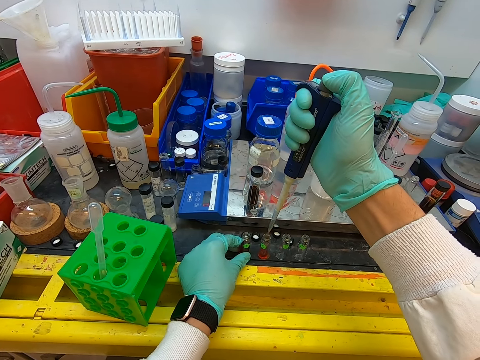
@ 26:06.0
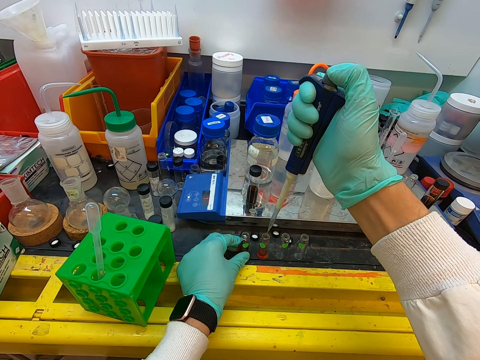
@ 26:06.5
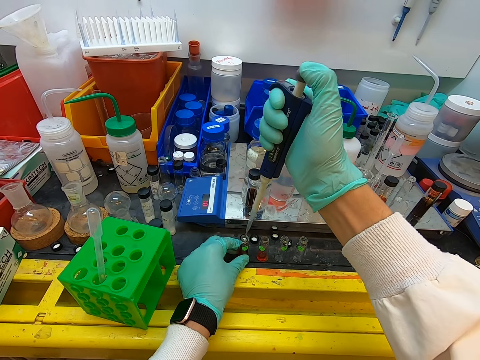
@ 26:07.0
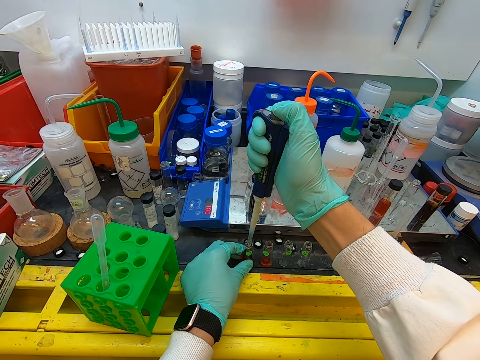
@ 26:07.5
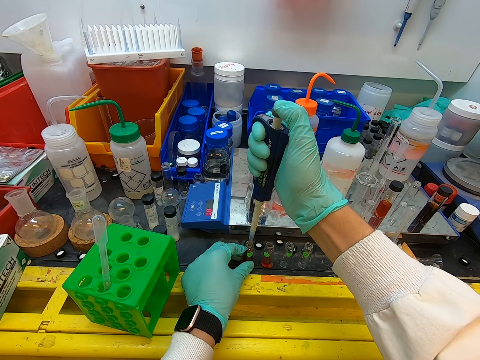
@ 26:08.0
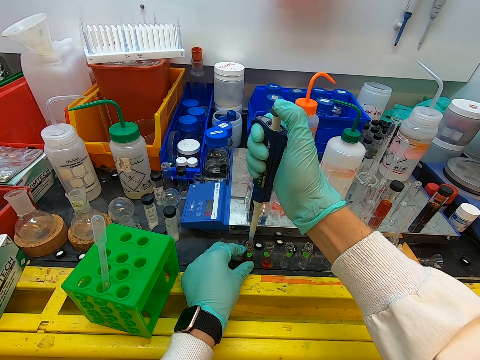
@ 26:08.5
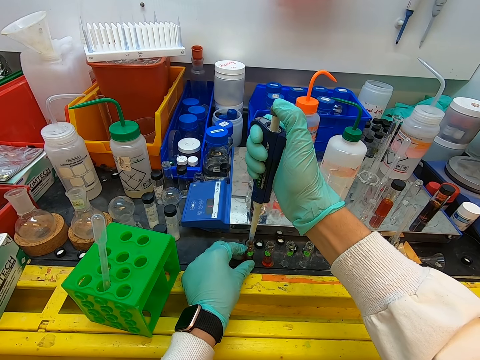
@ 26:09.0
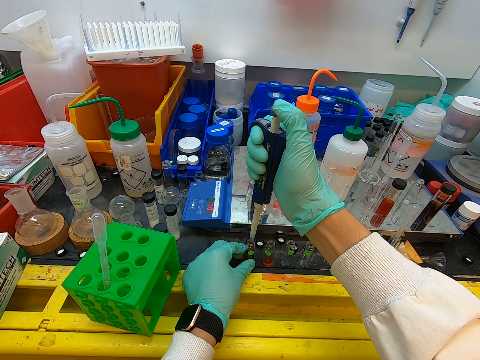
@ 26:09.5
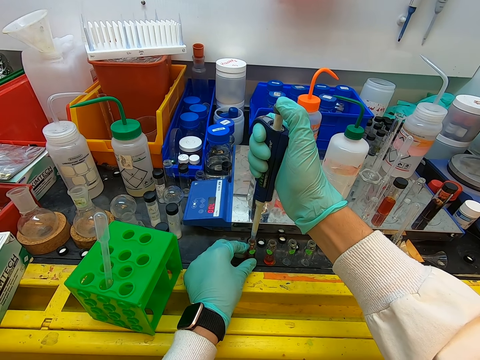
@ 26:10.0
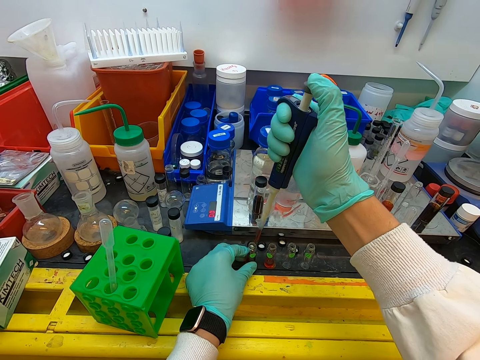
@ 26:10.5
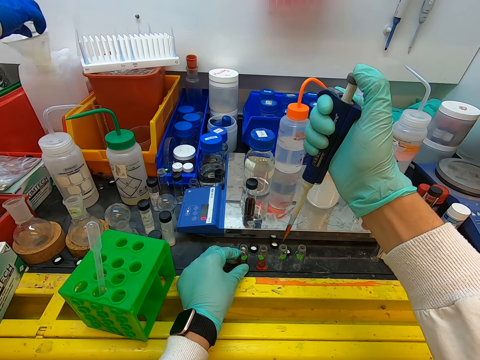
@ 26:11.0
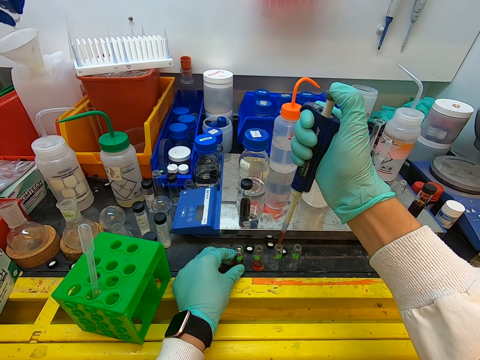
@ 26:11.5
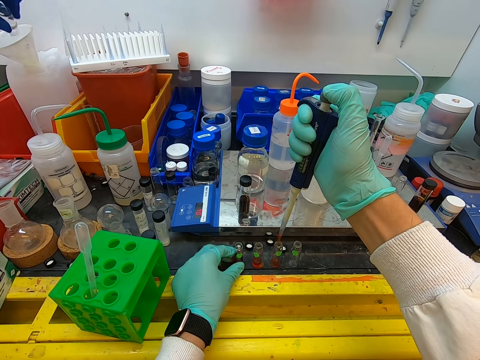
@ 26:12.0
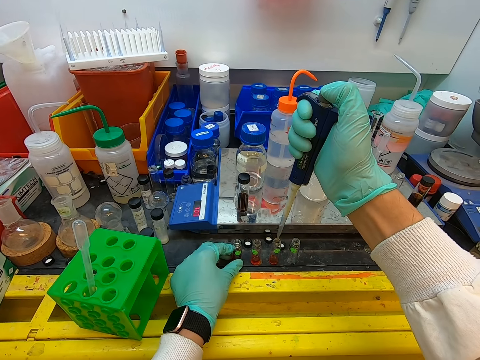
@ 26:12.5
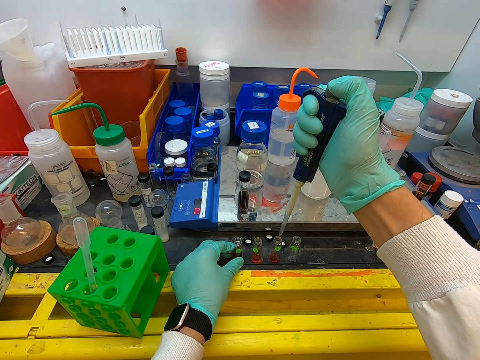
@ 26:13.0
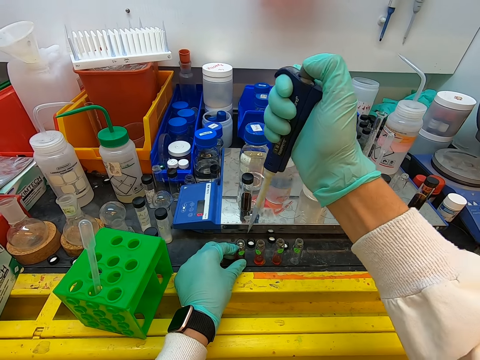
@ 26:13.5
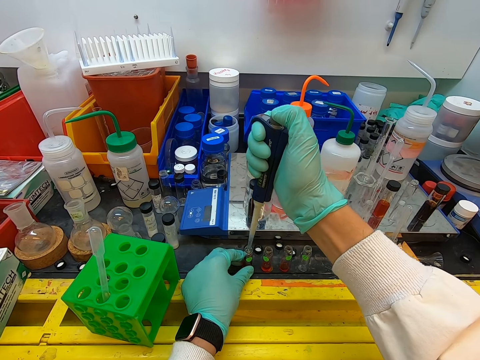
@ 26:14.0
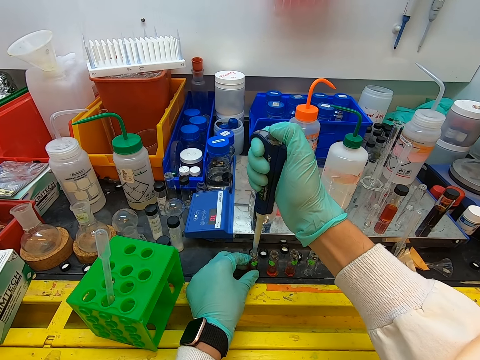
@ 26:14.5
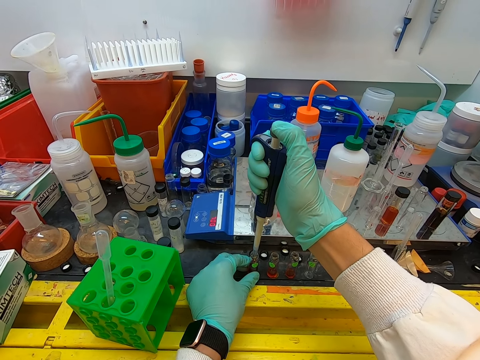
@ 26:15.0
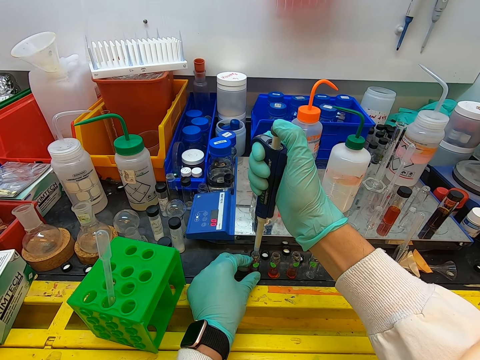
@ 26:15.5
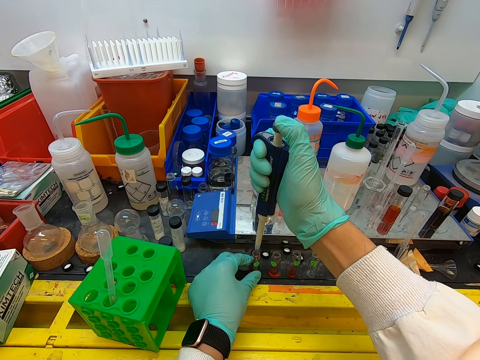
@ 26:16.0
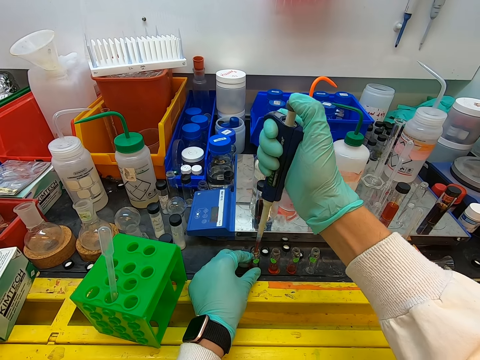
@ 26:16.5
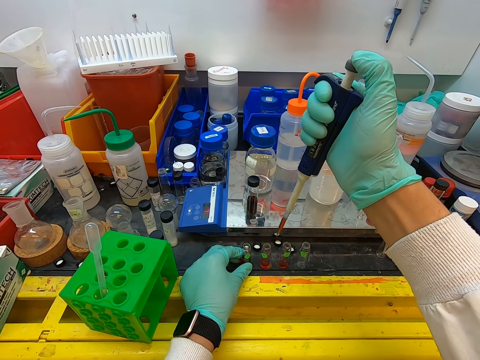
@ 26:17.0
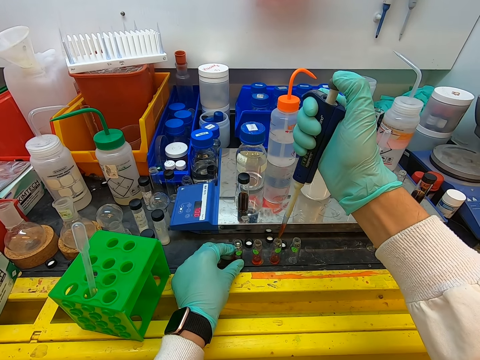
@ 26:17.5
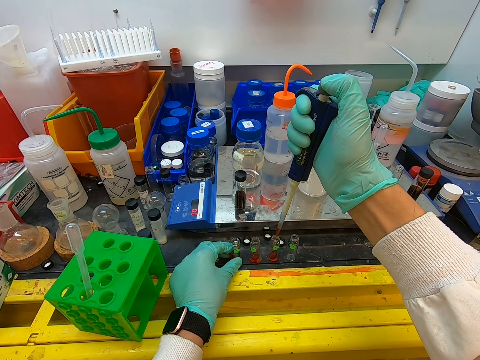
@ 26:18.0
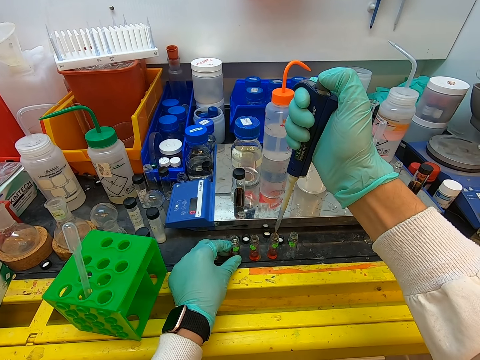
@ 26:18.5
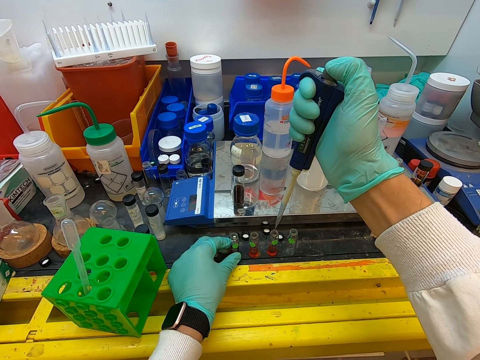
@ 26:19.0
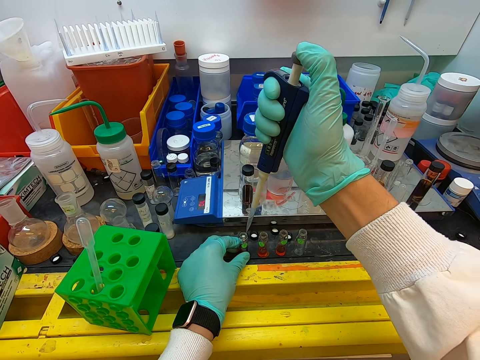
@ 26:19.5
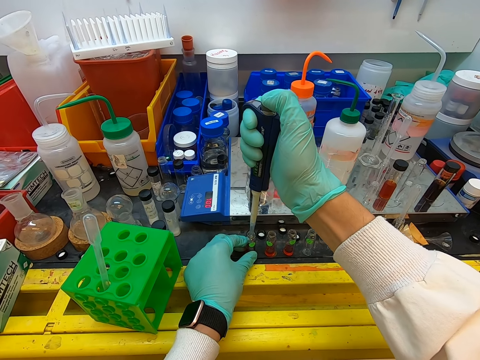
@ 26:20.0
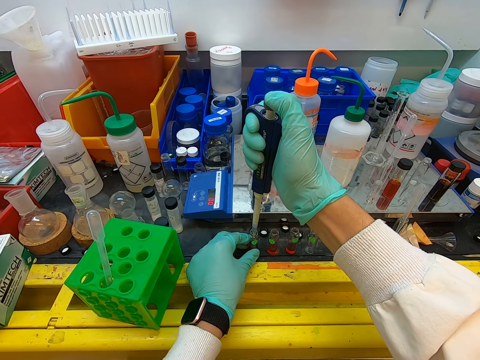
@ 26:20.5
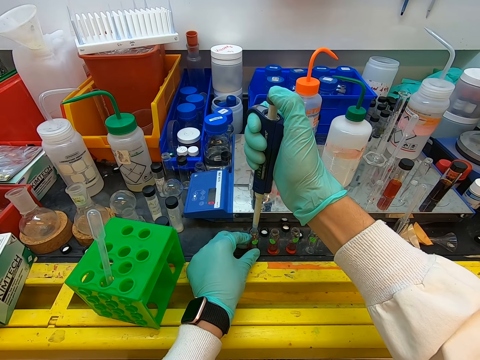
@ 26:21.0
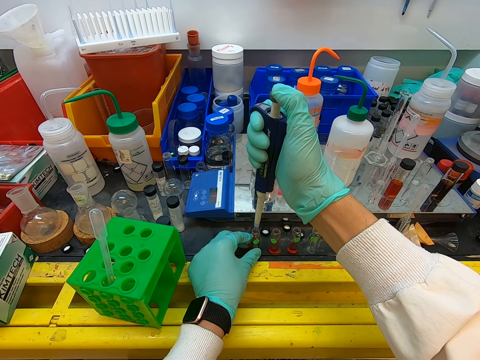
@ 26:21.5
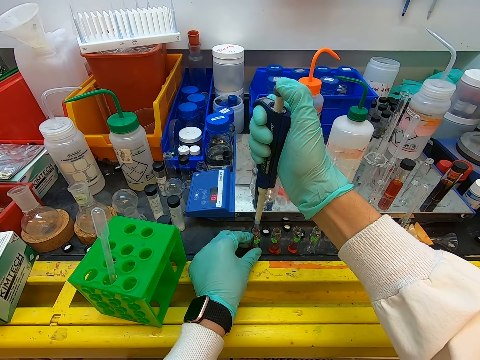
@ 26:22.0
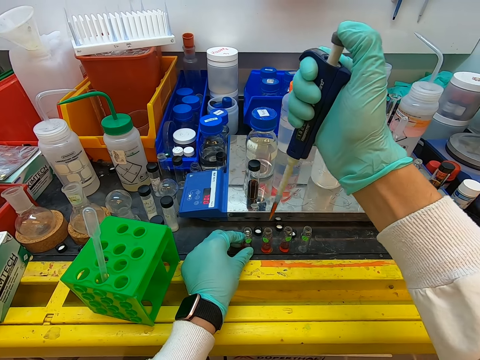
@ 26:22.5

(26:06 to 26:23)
The camera wearer puts something on a test tube. They pick a liquid with a syringe inside the test tube. They put something on the test tube. They pick a liquid with the syringe inside the test tube. They put something on the test tube. They pick a liquid with the syringe inside the test tube.

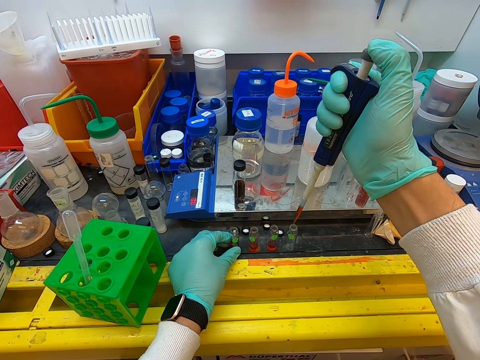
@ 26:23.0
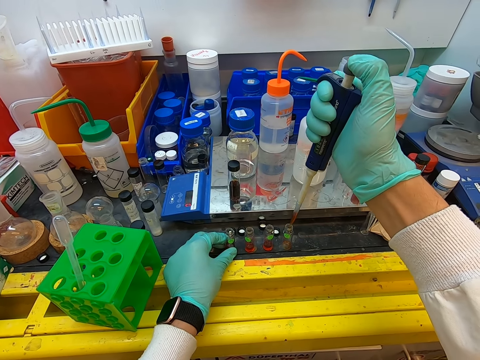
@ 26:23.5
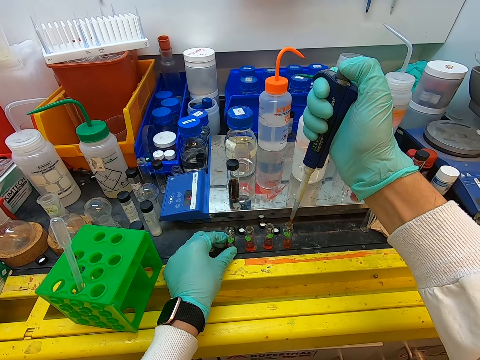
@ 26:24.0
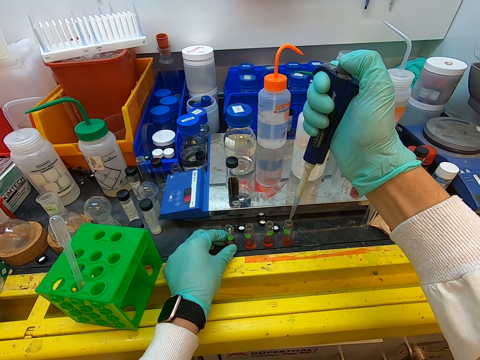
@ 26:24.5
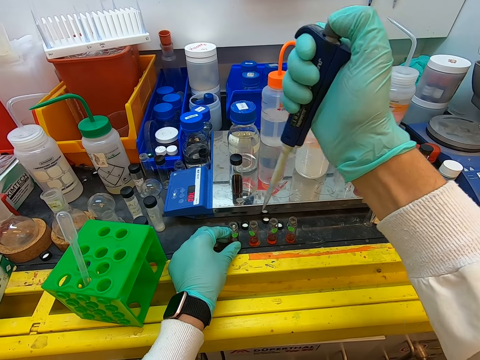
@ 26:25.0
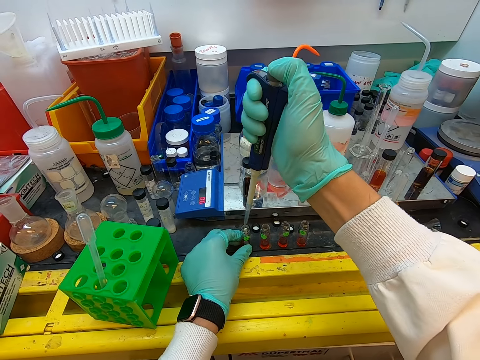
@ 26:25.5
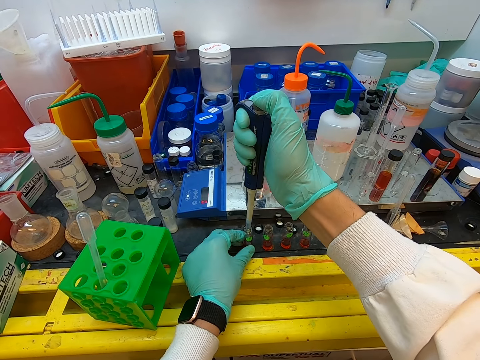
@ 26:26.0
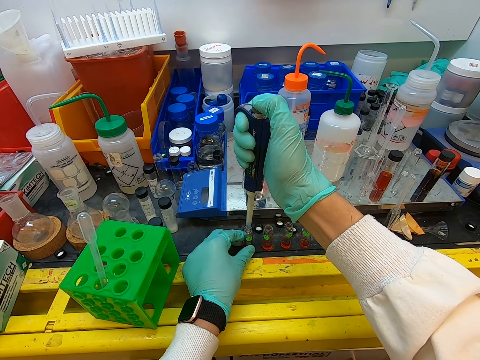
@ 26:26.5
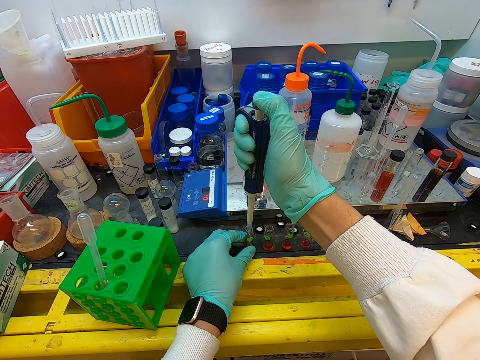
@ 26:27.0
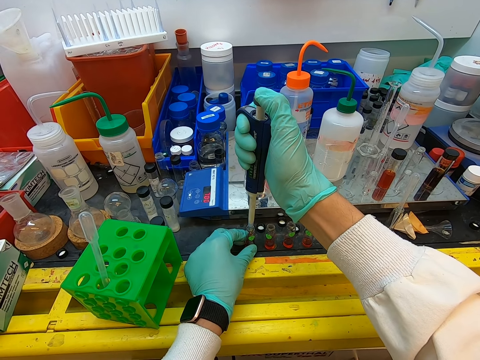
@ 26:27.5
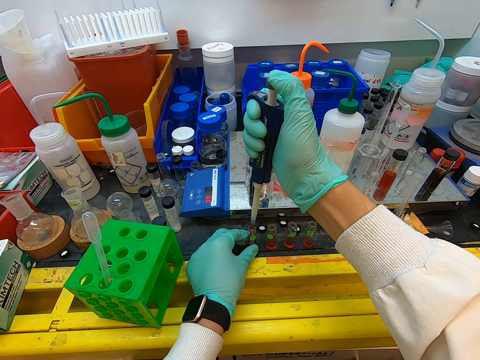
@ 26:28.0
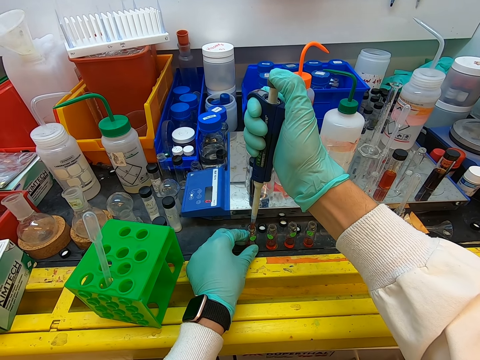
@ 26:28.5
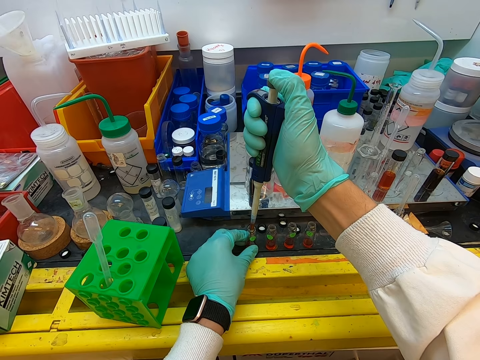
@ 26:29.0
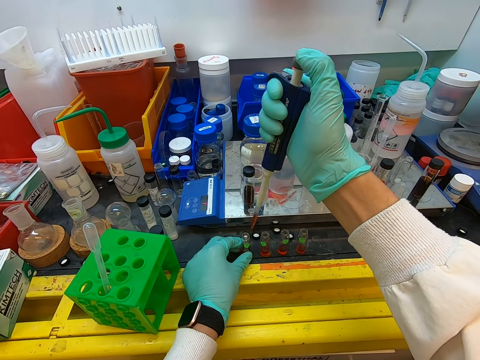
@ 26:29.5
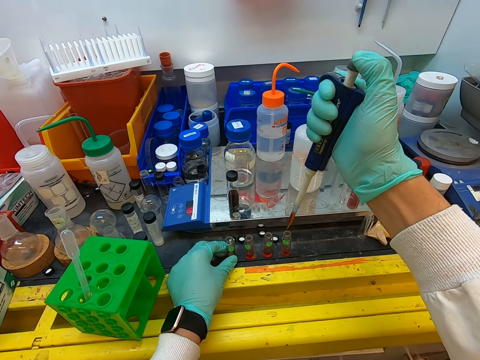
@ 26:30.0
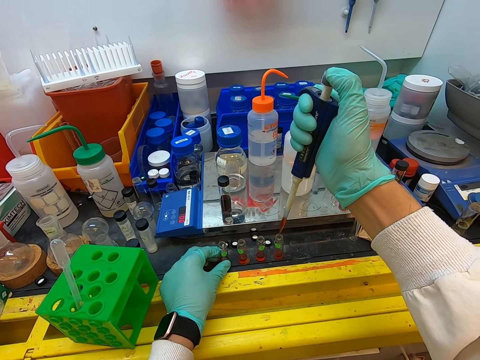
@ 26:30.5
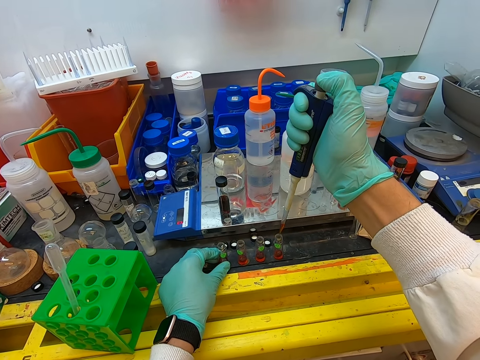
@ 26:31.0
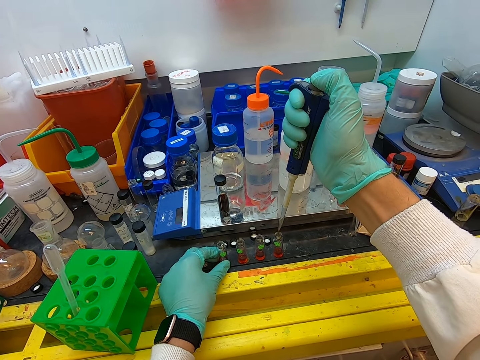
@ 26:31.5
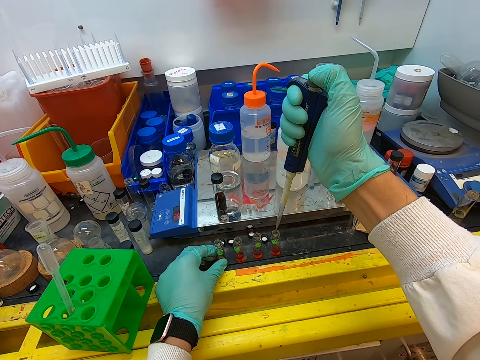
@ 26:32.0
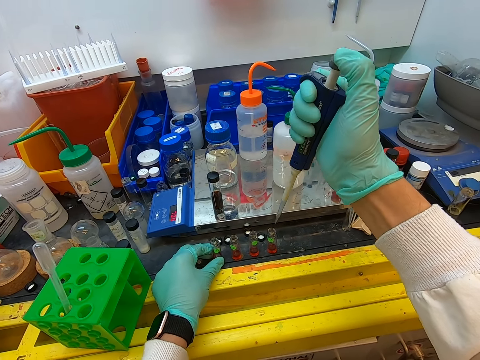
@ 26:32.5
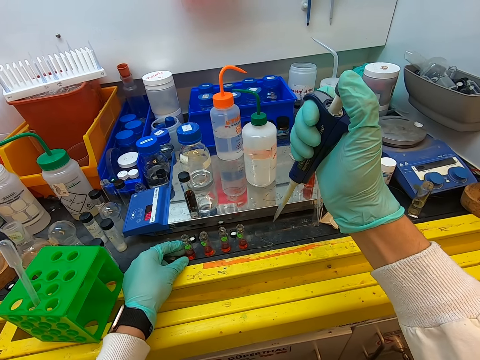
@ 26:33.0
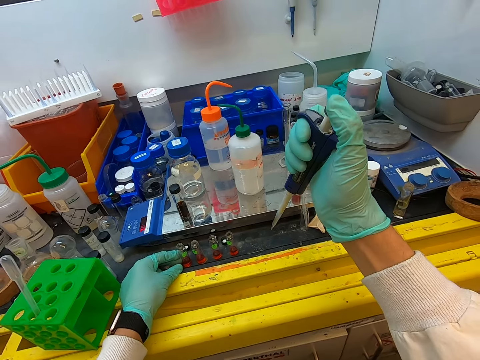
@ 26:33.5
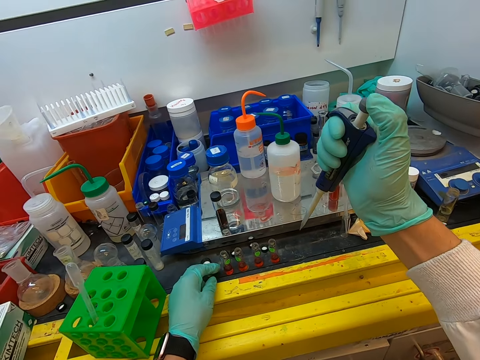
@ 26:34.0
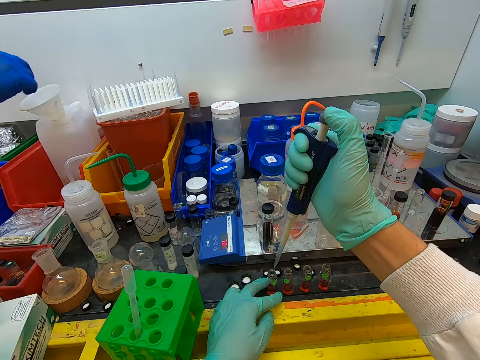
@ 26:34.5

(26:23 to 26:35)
The camera wearer puts something on a test tube. They pick a liquid with a syringe inside the test tube. They put something on the test tube.
